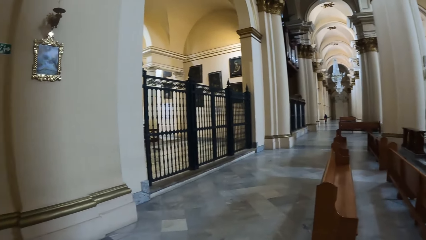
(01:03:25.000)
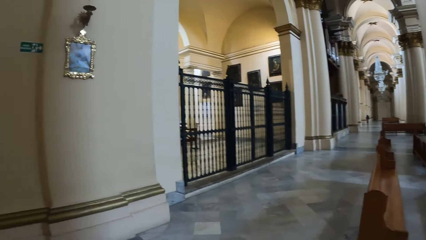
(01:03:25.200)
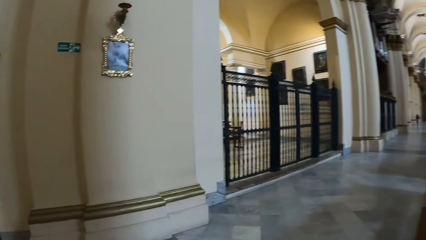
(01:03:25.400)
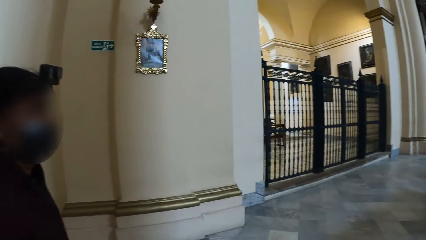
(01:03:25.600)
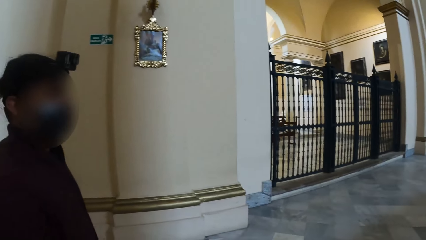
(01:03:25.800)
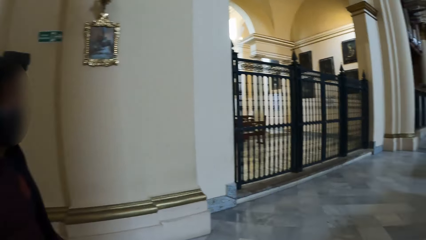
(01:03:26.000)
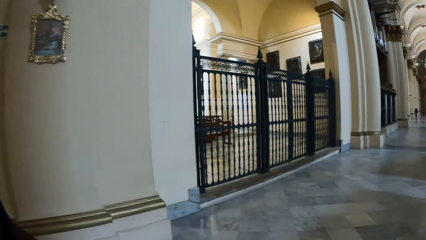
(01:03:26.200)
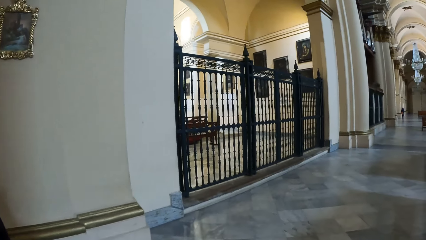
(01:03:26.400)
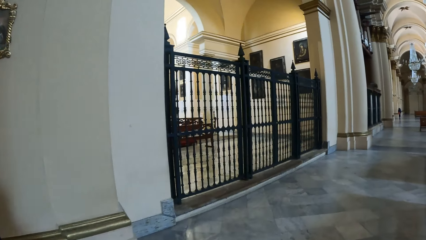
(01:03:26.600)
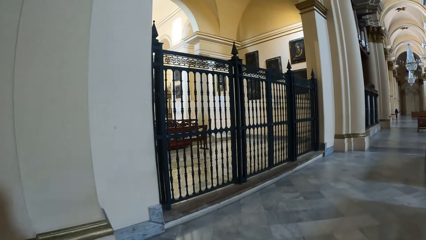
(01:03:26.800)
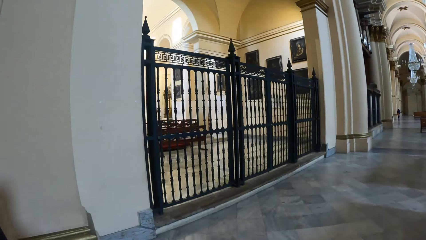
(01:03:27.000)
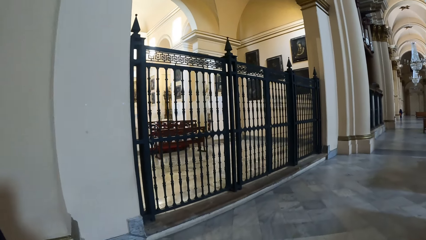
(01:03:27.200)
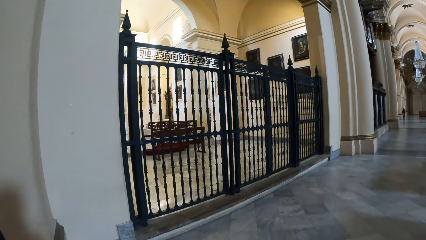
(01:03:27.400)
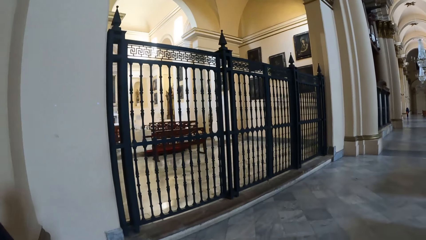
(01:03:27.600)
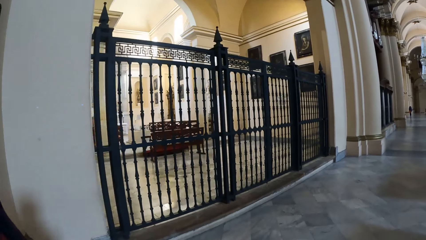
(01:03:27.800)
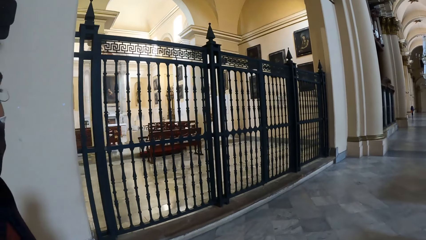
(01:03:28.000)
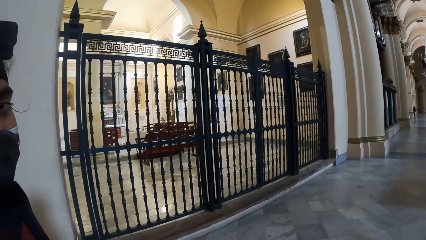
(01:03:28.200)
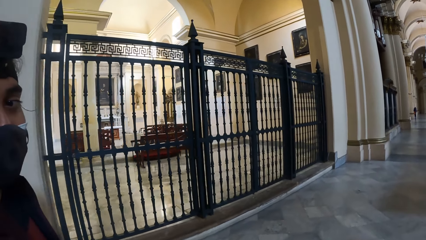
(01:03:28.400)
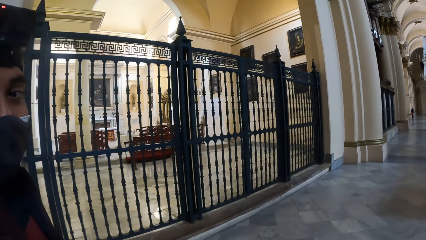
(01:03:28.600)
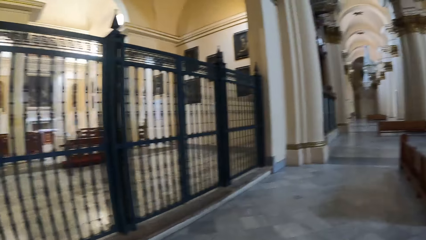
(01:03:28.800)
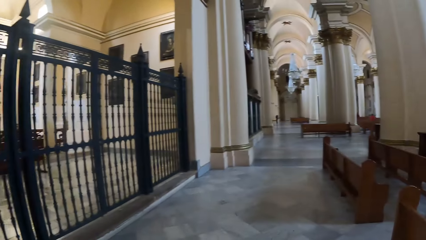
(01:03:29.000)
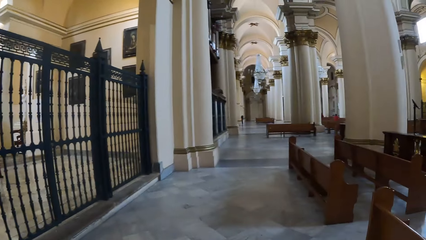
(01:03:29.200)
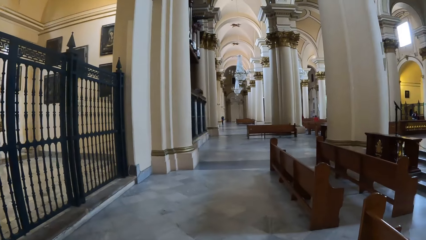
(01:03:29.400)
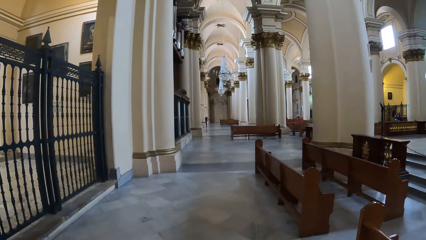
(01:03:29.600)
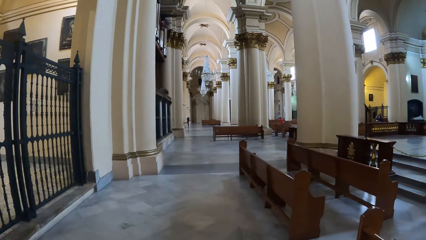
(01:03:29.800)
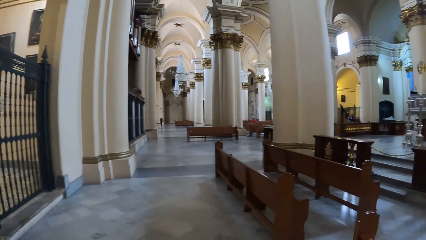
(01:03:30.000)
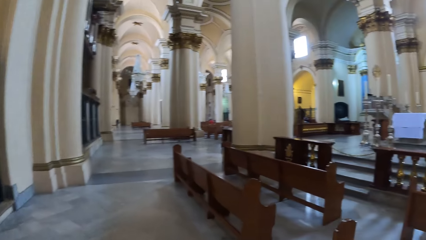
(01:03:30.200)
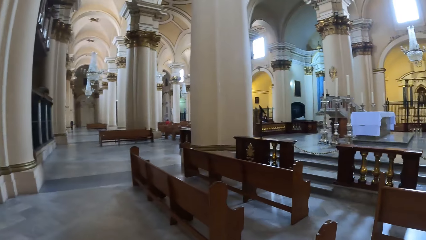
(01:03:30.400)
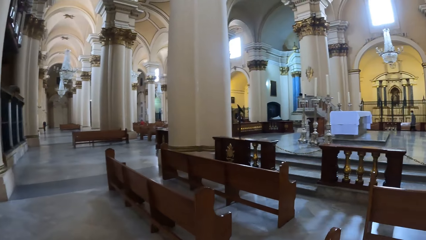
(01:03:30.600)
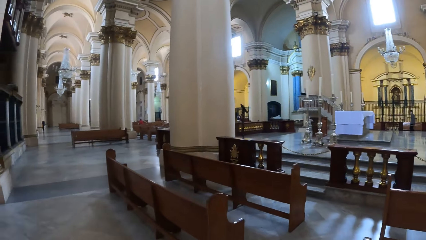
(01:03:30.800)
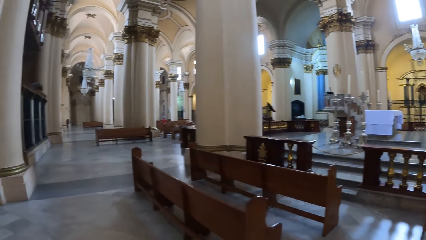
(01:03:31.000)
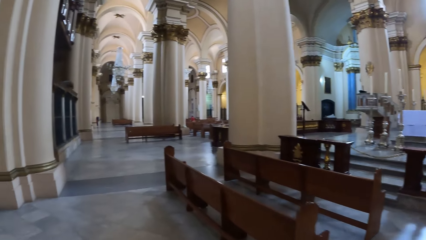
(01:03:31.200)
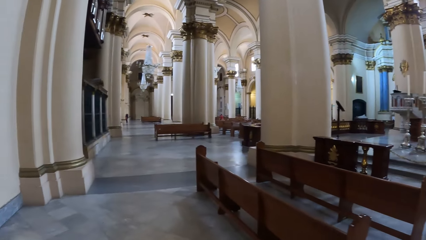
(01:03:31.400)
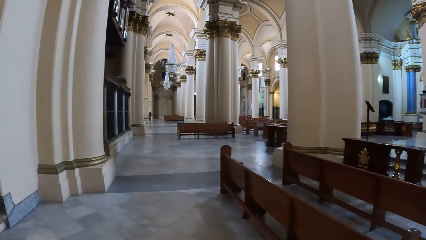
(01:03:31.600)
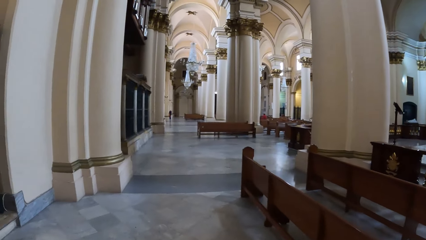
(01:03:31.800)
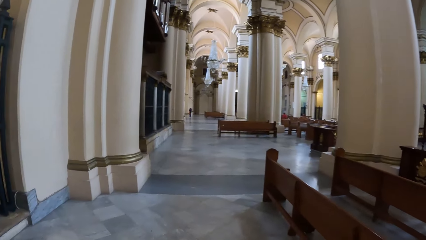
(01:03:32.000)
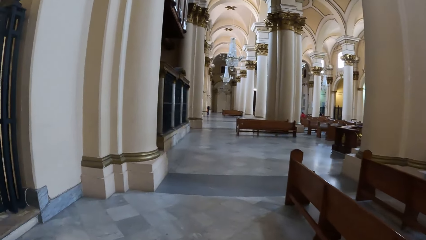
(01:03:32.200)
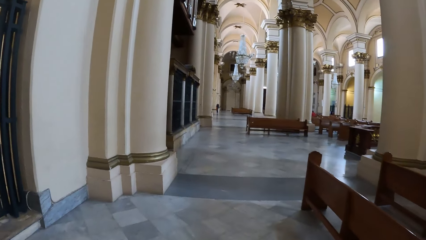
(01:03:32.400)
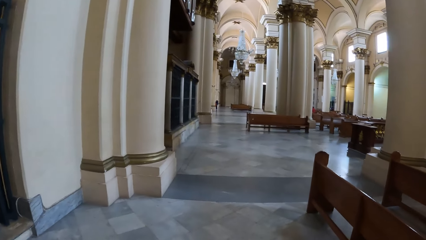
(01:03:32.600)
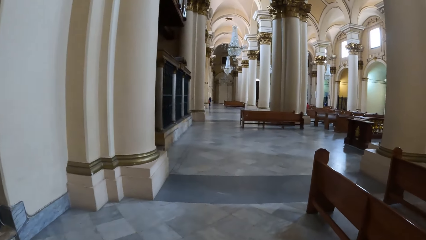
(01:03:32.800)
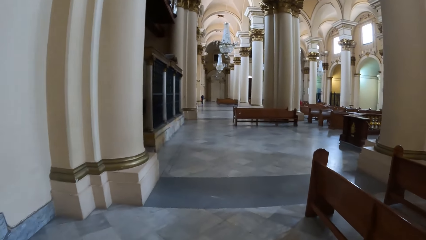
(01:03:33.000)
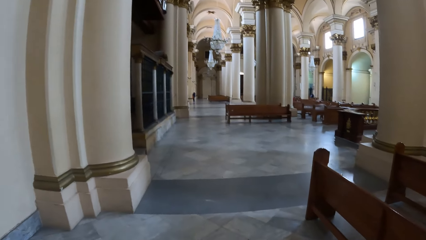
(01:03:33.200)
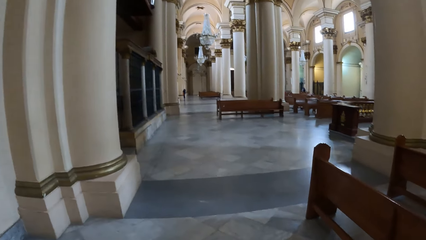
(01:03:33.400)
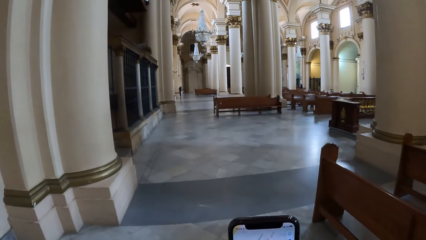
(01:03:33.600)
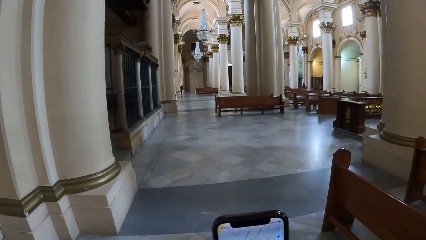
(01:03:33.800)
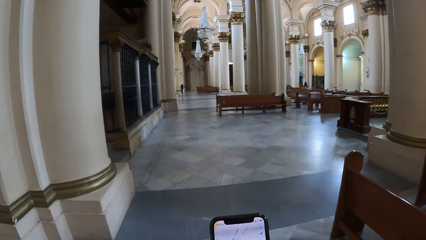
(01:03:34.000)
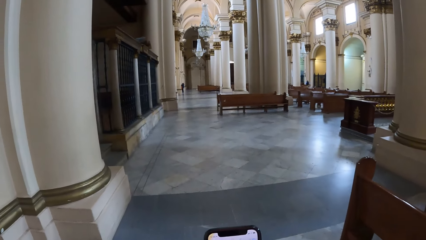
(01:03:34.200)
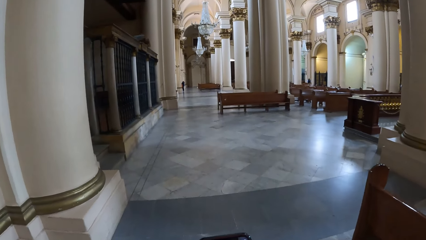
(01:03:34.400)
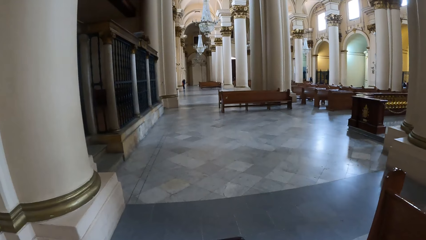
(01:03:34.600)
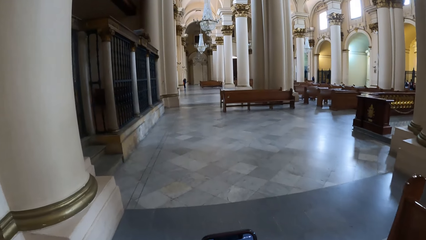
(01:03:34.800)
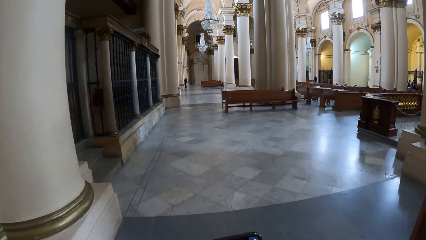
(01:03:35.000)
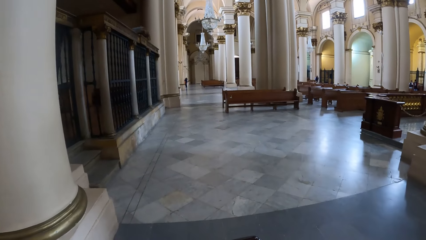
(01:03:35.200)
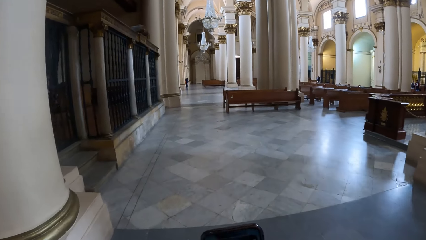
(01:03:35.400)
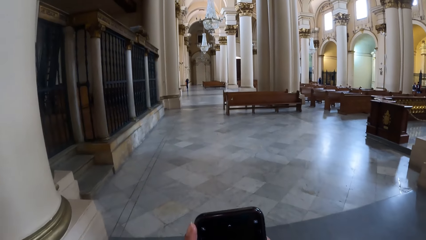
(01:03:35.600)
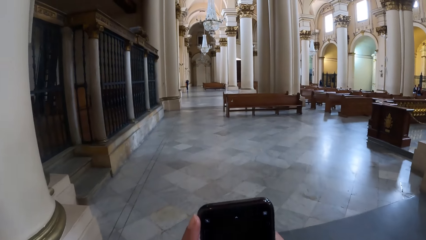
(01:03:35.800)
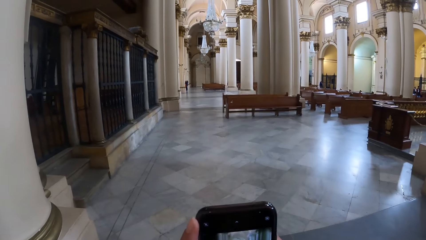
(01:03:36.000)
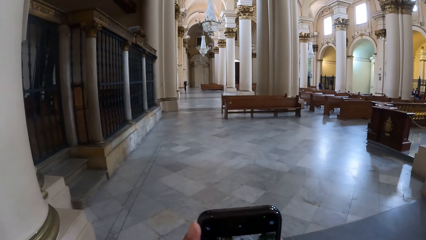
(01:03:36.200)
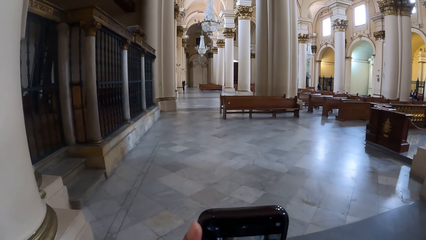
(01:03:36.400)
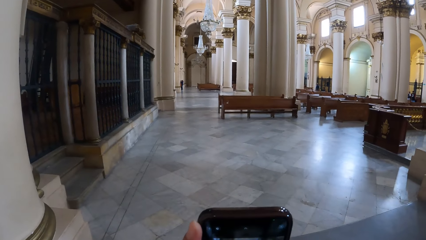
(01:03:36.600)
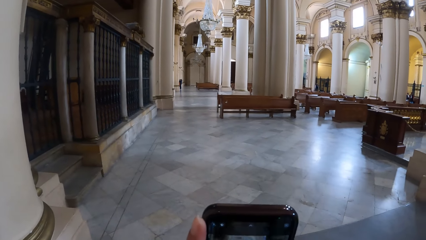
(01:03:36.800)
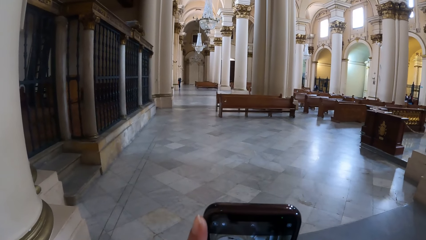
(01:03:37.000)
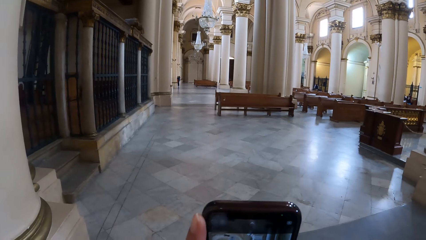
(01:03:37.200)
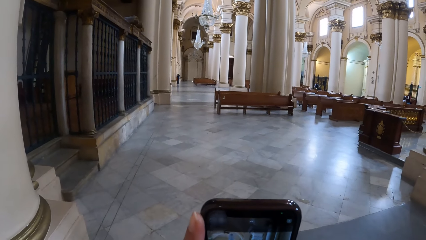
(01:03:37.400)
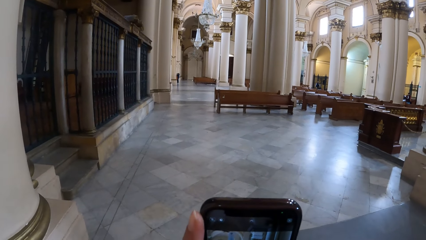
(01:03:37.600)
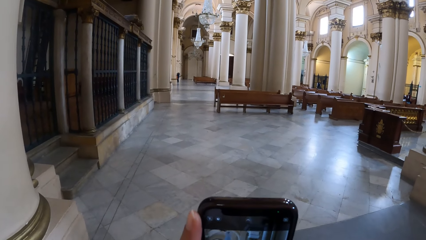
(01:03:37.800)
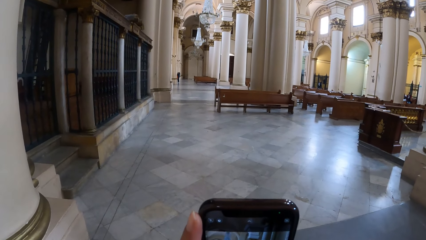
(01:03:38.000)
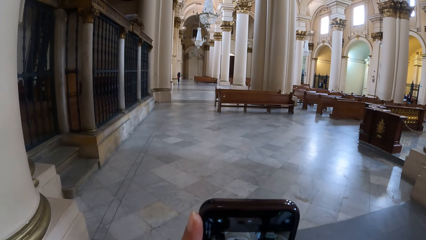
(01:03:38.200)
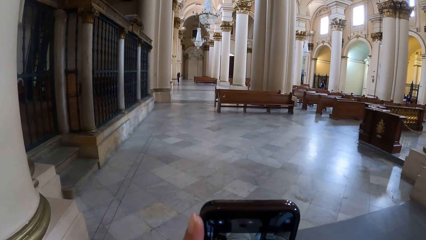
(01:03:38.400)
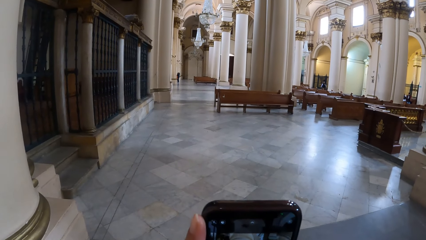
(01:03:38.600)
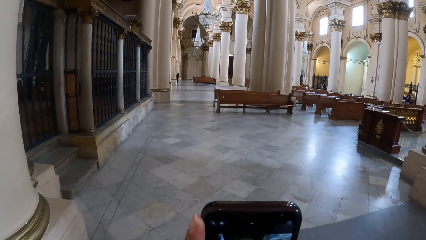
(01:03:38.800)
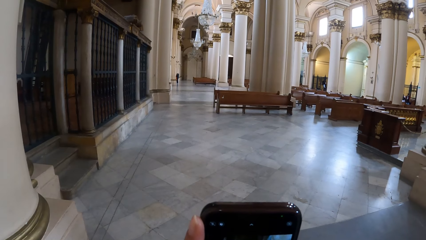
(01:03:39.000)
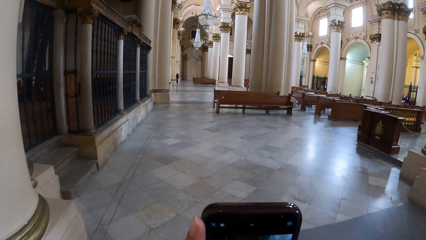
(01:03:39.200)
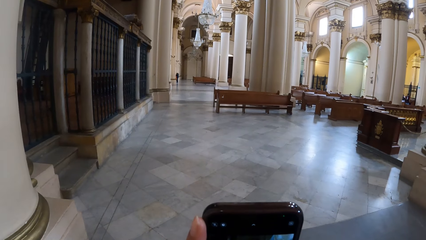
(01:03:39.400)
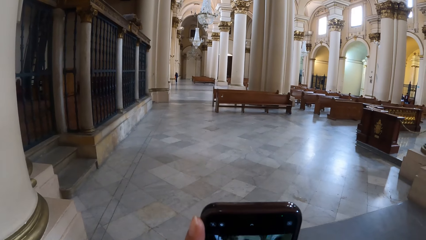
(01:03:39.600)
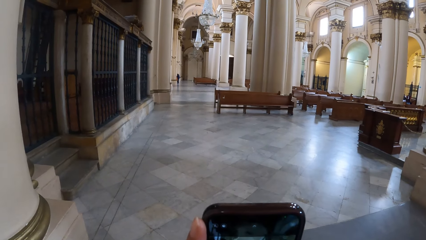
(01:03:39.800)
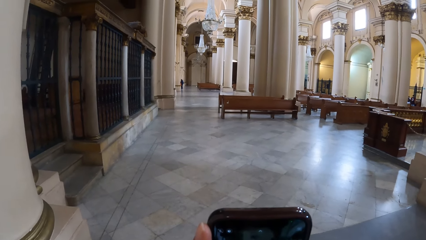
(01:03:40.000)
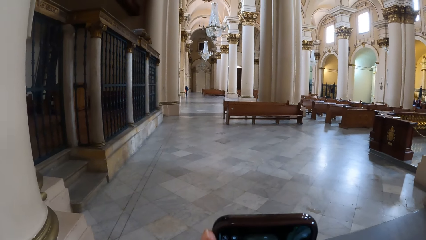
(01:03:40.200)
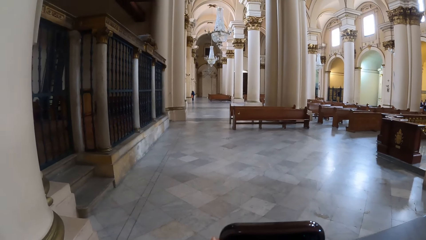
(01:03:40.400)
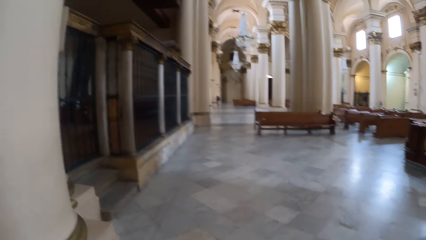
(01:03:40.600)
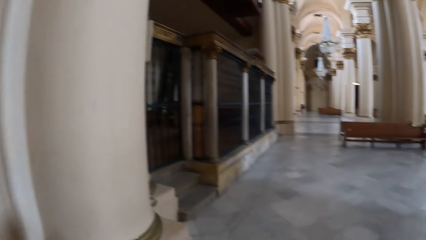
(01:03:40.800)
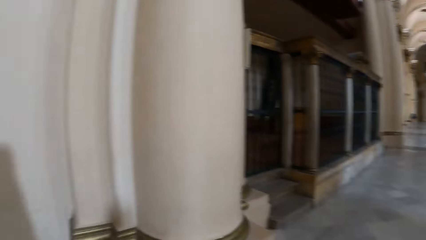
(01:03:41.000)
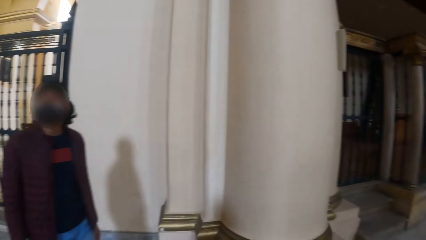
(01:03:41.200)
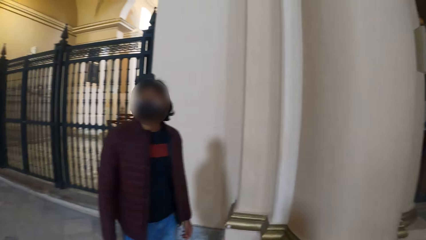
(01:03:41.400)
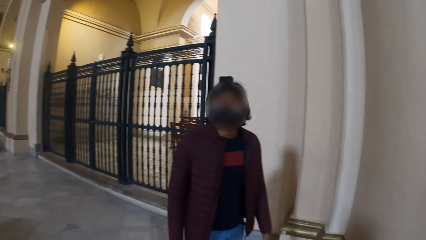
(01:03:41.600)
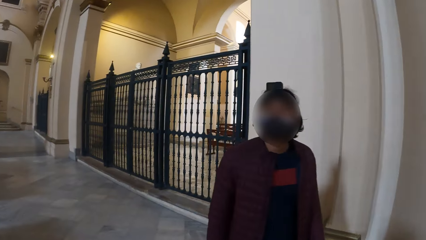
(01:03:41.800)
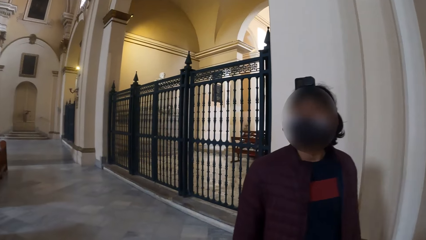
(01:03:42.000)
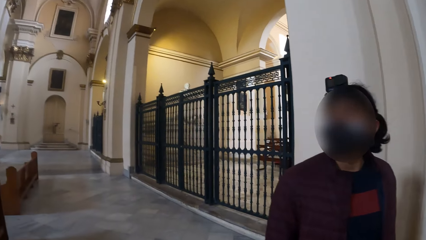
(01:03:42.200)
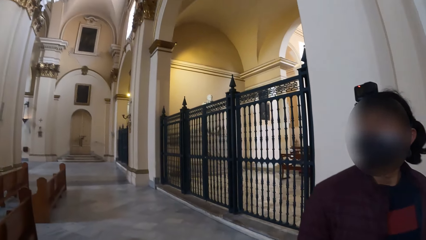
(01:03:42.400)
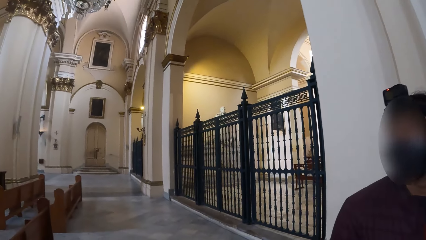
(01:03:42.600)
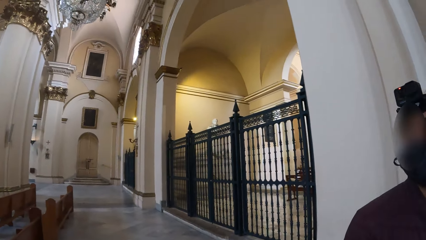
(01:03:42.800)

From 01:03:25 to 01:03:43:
The camera wearer looks right and converses with a person. They look forward, look right, and look forward. They operate a phone. They operate the phone again. They take a photo with the phone. They turn back and walk around the church. The person walks around the church. The camera wearer converses with the person and turns back.
